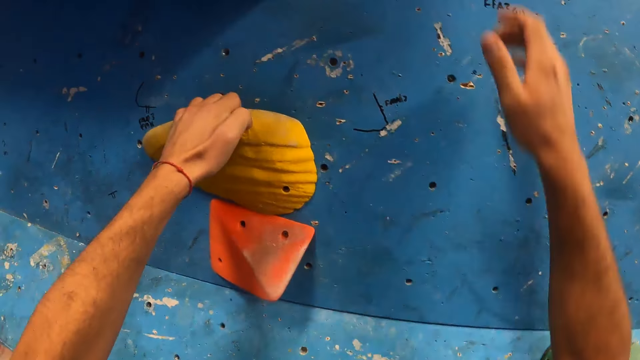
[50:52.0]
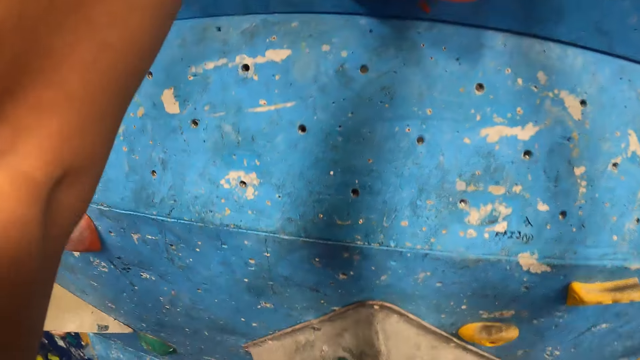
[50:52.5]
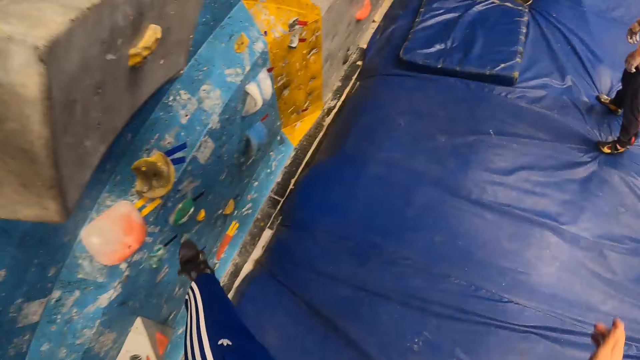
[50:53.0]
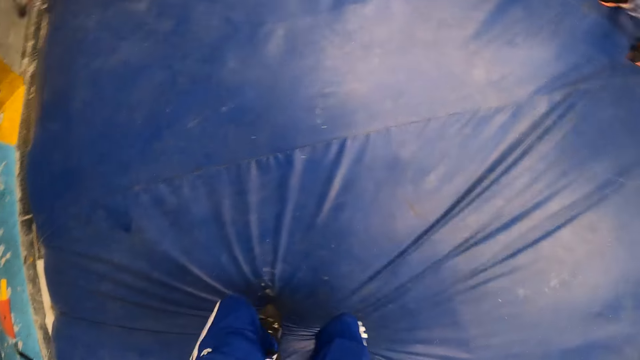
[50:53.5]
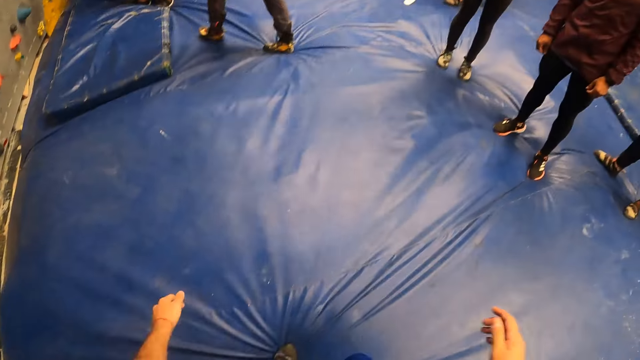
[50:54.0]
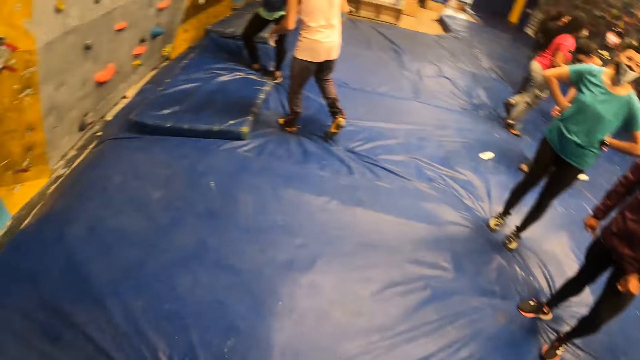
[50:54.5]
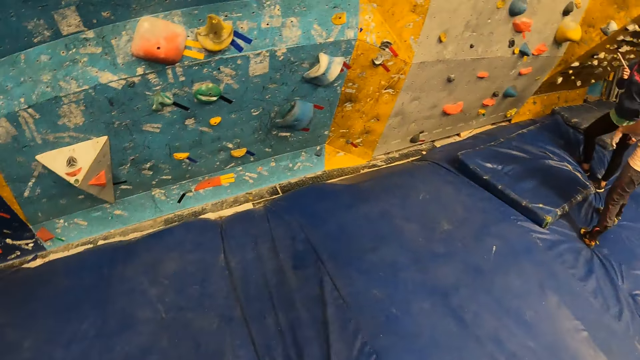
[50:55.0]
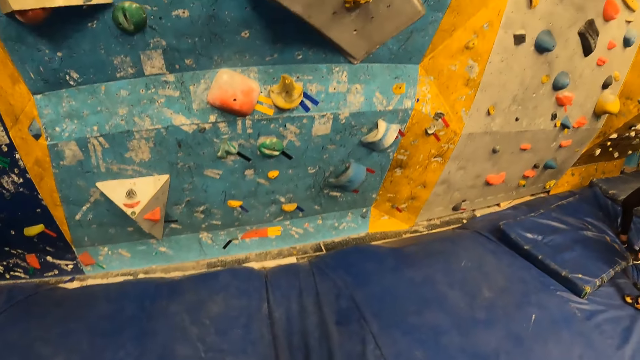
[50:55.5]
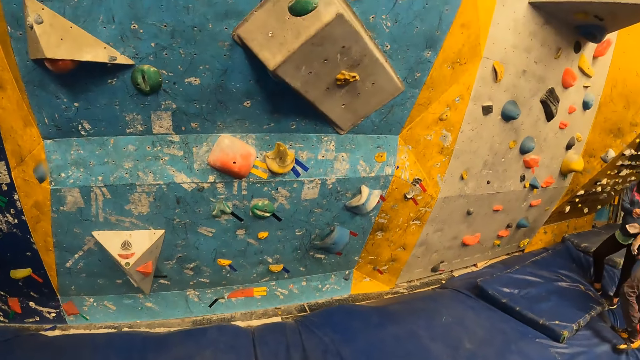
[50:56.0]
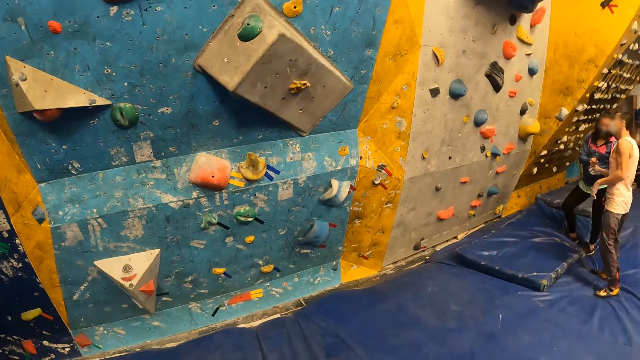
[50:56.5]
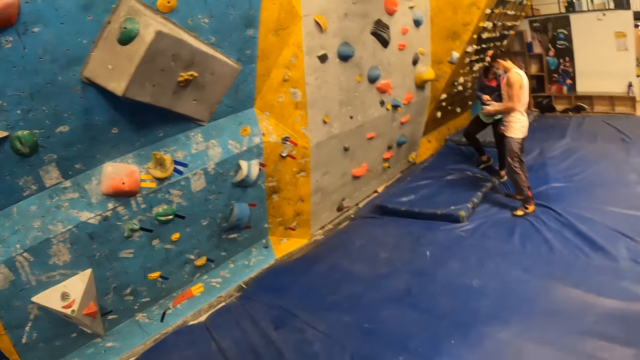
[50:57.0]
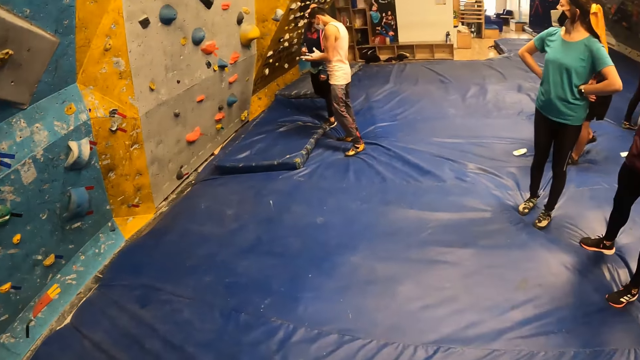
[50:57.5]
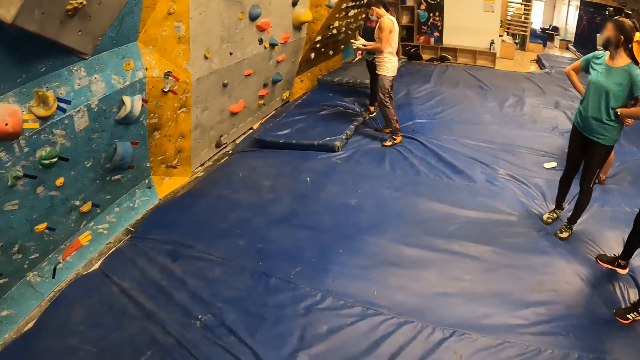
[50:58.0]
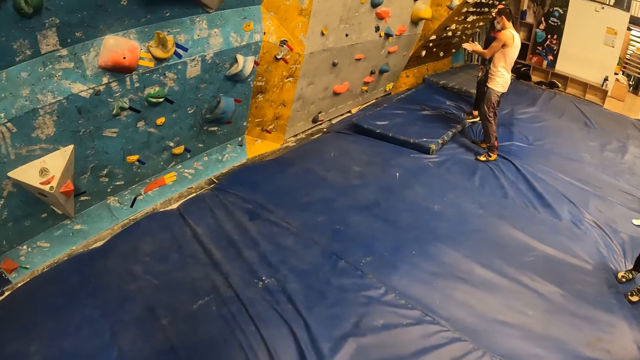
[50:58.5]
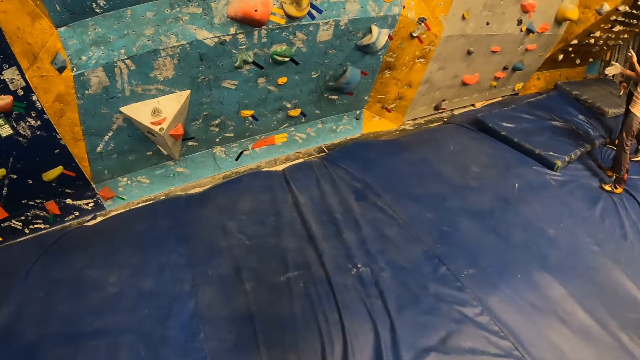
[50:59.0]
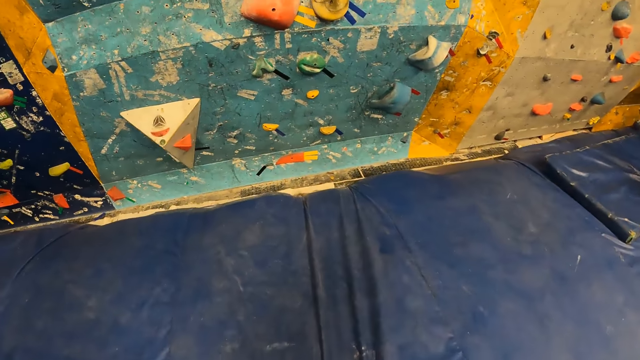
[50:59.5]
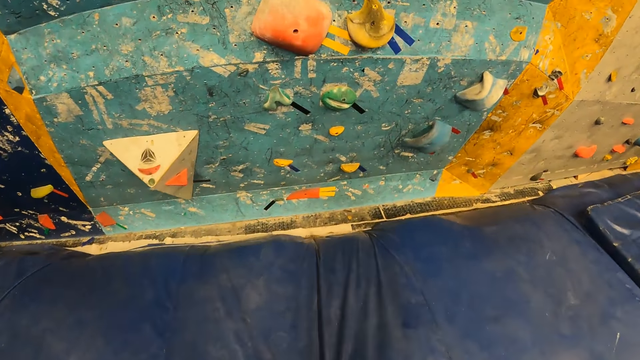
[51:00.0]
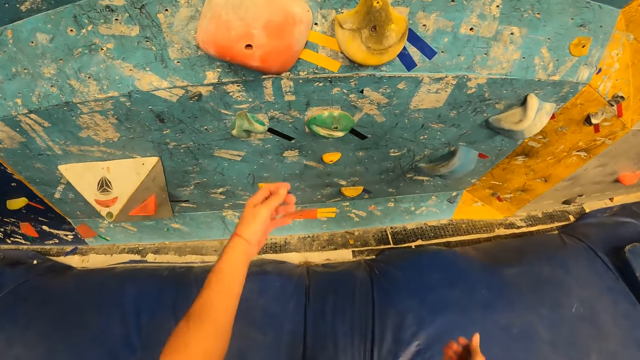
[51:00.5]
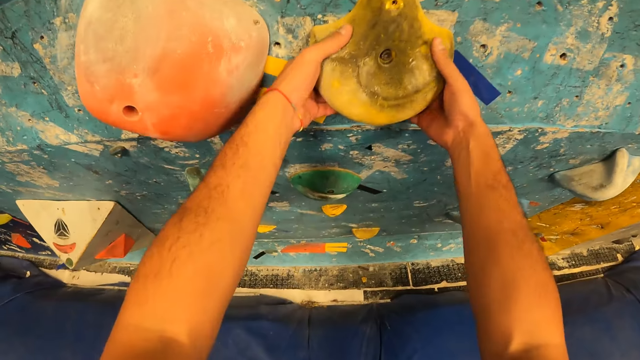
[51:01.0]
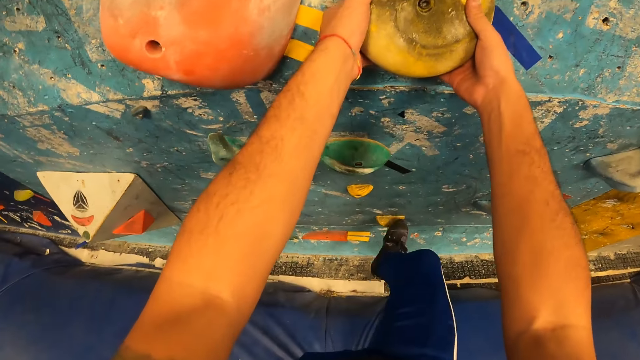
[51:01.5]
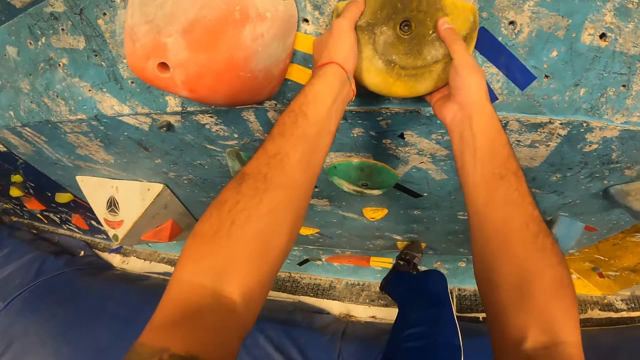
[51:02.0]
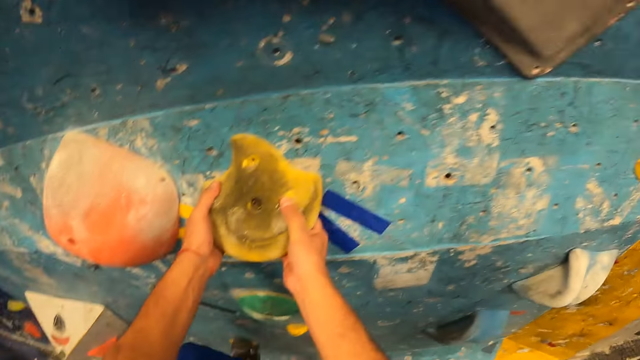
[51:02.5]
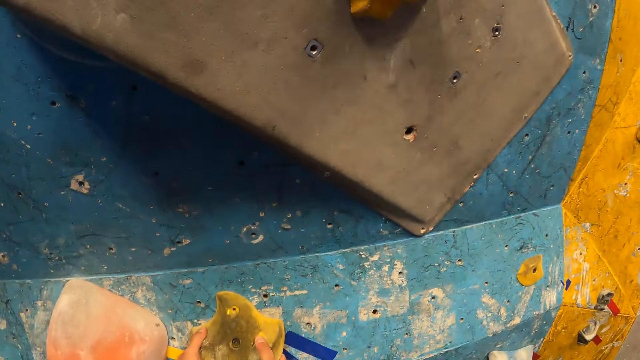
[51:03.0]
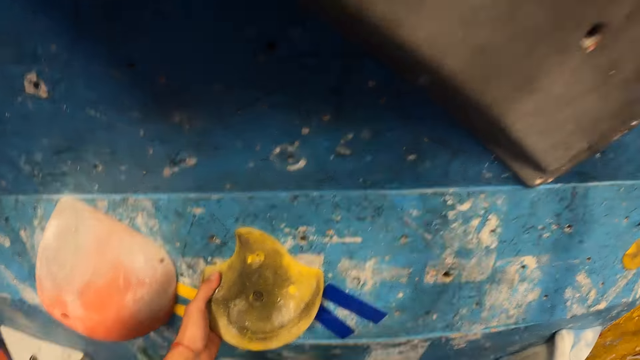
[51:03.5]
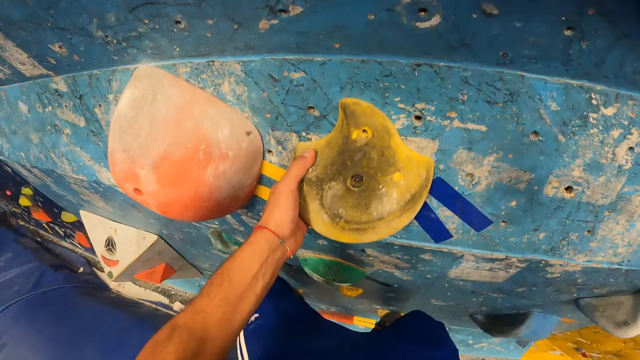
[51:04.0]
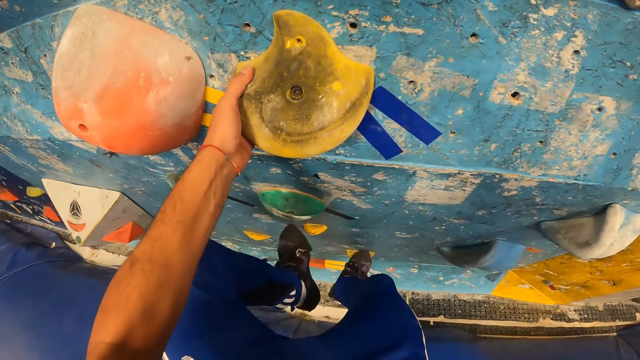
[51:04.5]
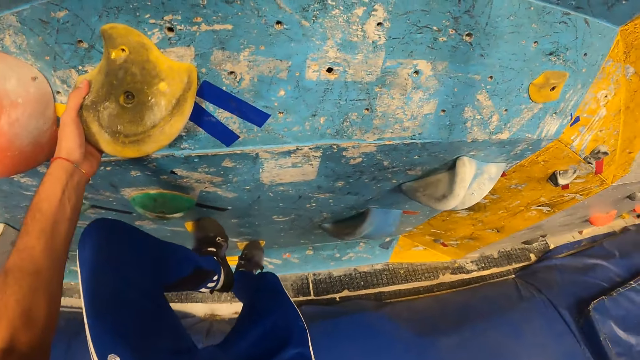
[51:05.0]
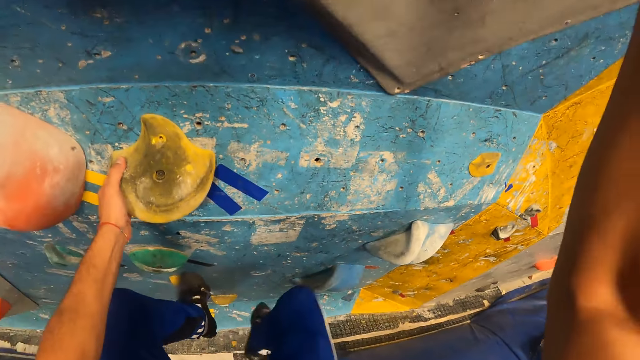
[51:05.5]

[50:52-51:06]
The camera wearer falls from the bouldering wall. He turns around. He walks to the bouldering wall. He holds the climb hold on the bouldering wall with both of his hands. He climbs the bouldering wall.

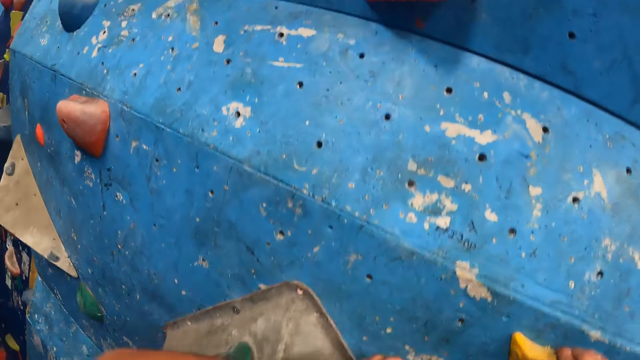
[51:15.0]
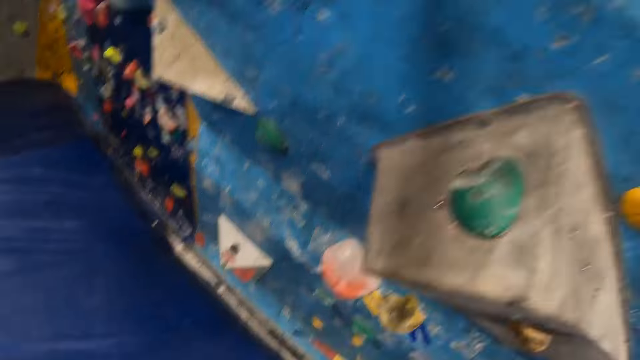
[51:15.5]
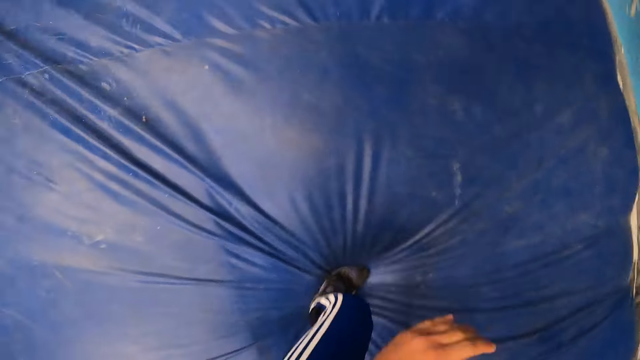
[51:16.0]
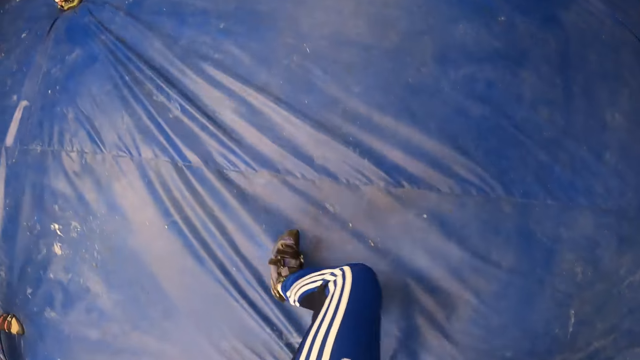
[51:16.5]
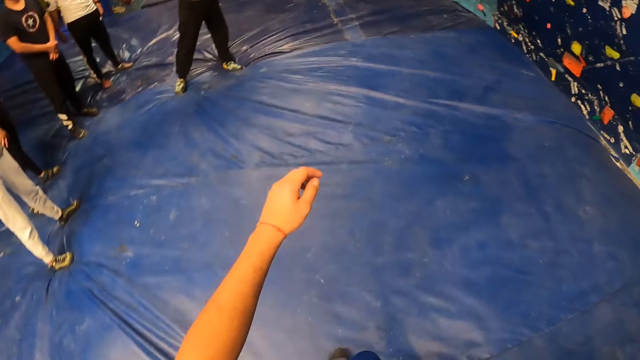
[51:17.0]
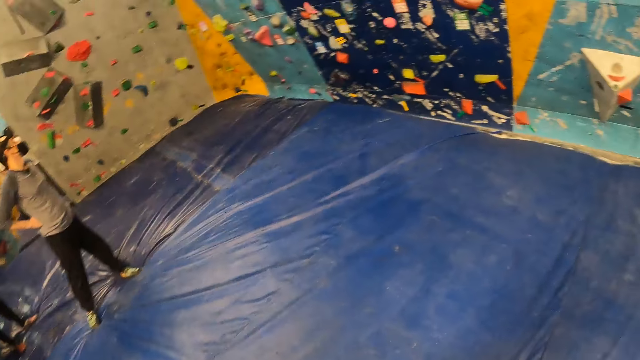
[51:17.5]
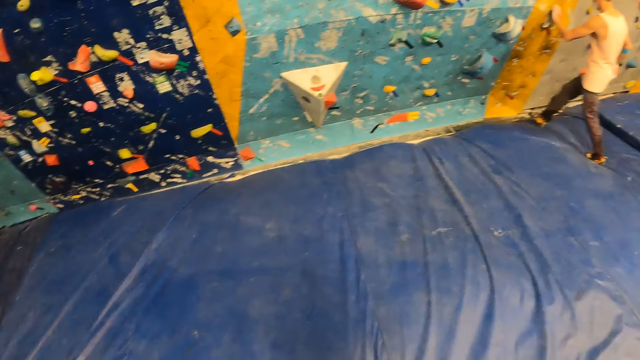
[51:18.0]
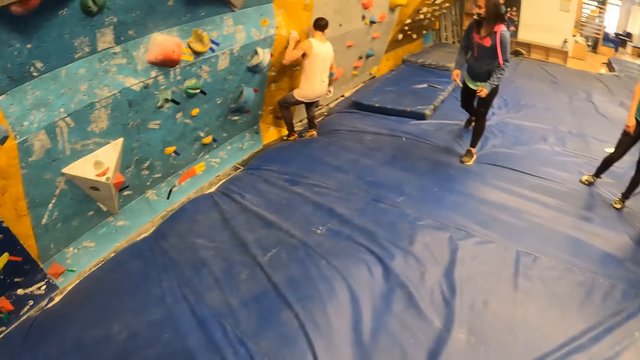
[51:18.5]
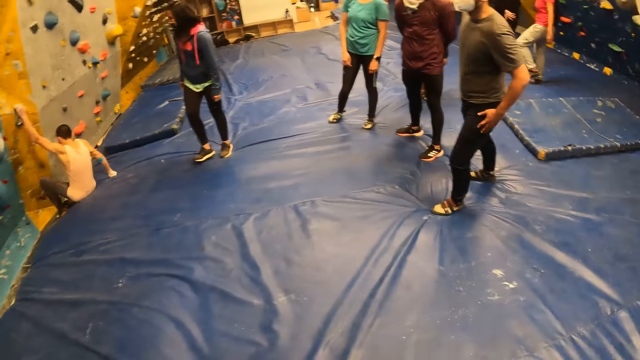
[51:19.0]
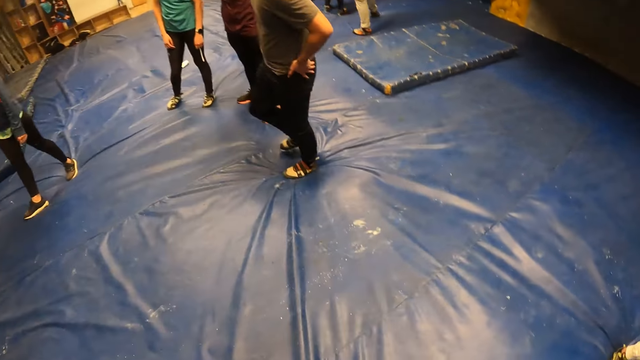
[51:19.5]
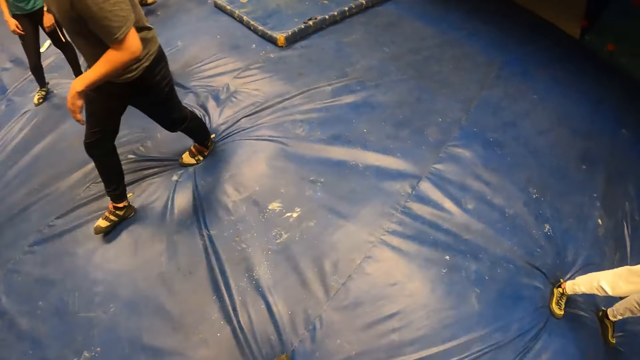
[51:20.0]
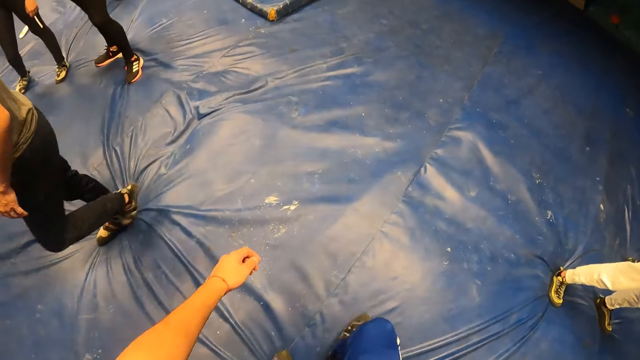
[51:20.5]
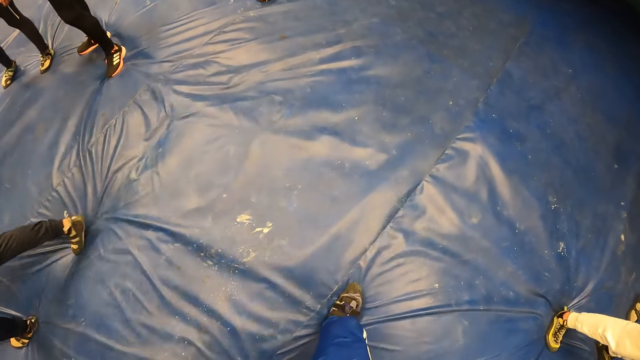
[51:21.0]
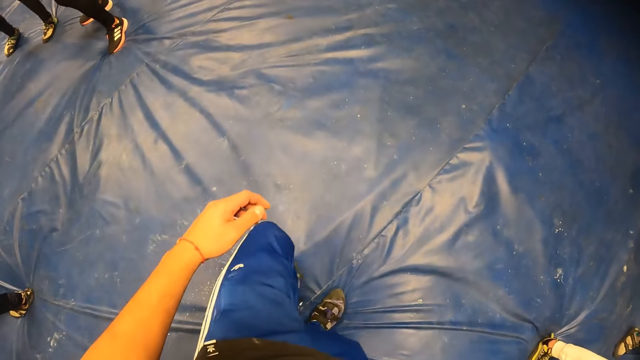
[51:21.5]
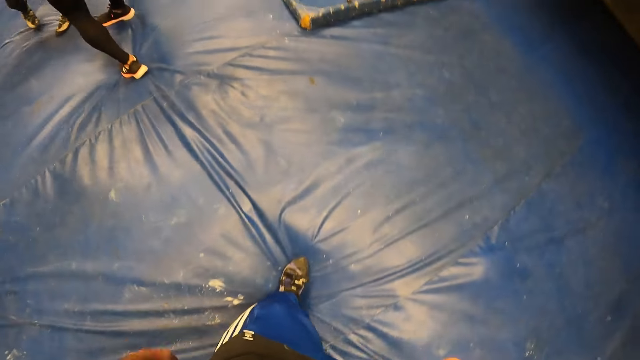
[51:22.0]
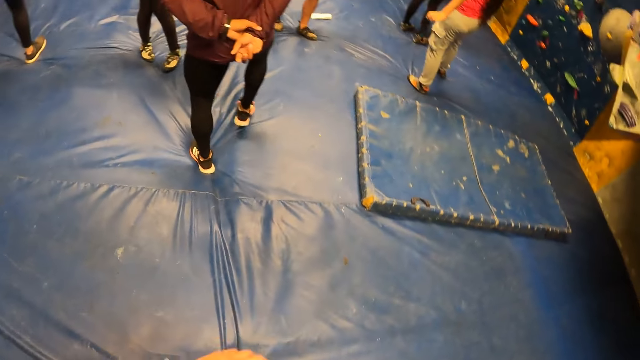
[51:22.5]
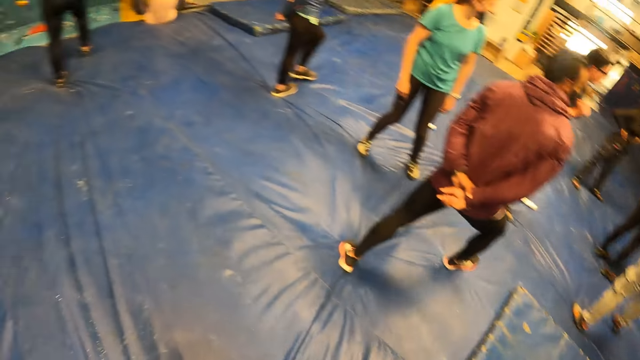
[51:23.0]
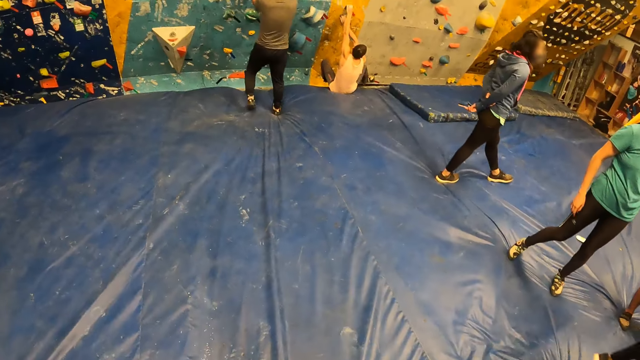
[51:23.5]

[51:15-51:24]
The camera wearer falls from the bouldering wall. They walk away, turn around, walk back and turn around.
